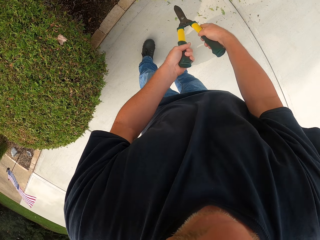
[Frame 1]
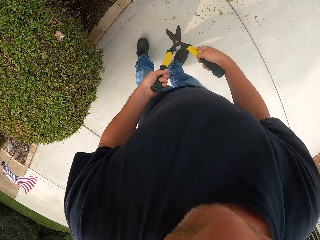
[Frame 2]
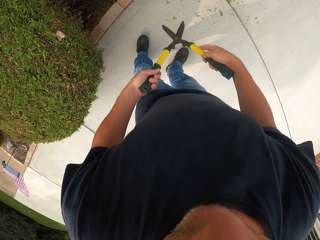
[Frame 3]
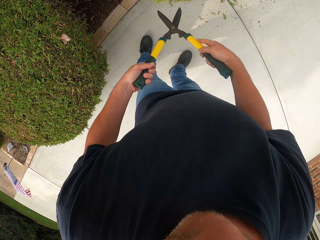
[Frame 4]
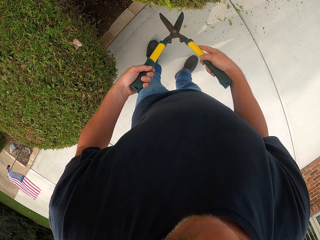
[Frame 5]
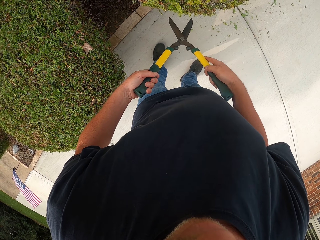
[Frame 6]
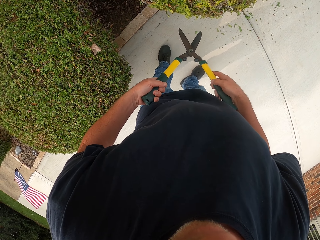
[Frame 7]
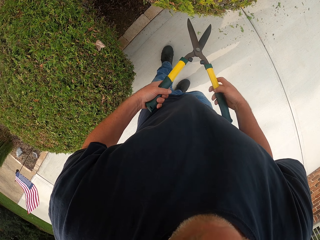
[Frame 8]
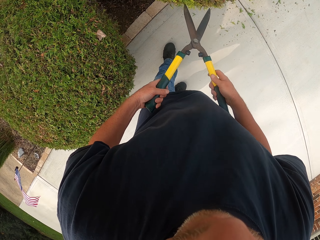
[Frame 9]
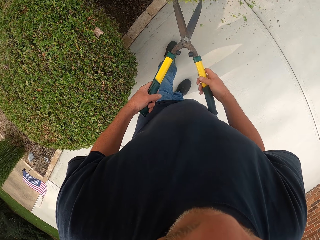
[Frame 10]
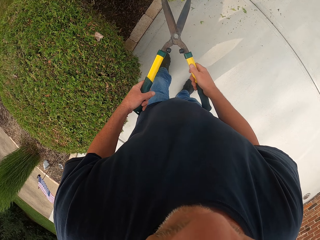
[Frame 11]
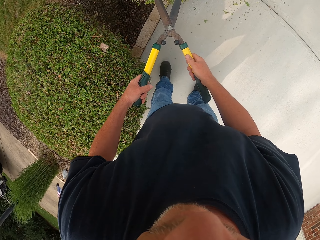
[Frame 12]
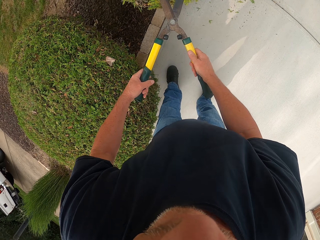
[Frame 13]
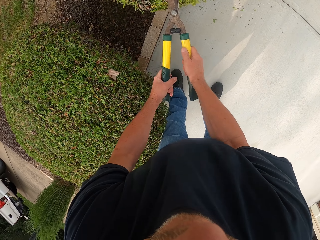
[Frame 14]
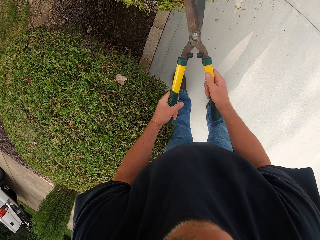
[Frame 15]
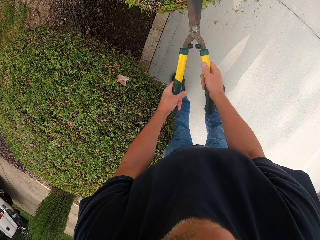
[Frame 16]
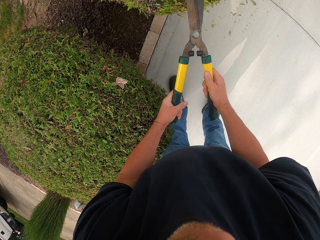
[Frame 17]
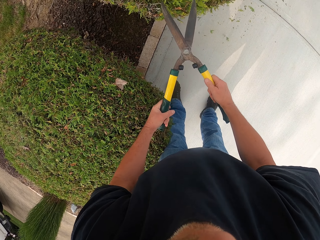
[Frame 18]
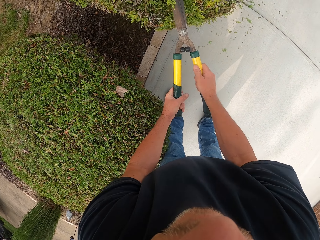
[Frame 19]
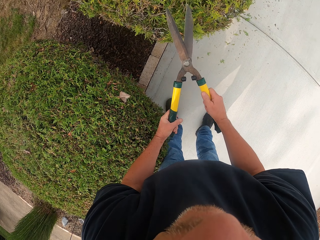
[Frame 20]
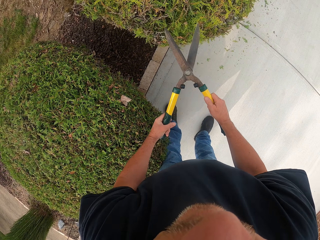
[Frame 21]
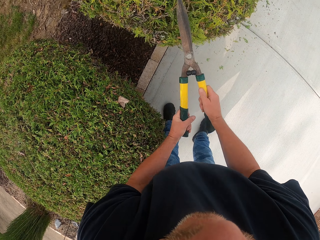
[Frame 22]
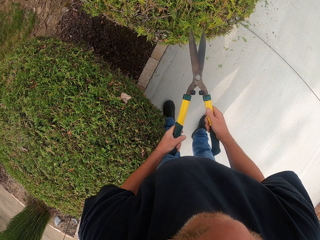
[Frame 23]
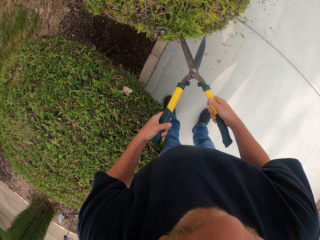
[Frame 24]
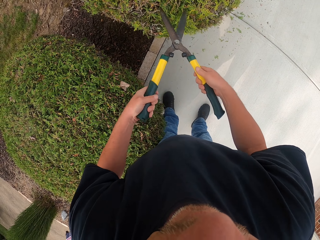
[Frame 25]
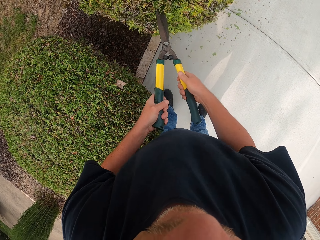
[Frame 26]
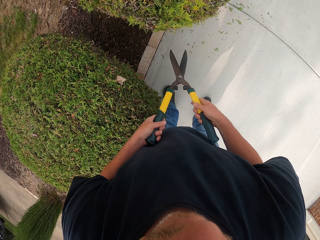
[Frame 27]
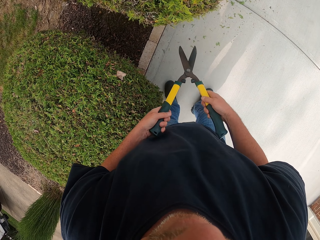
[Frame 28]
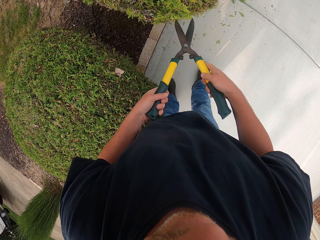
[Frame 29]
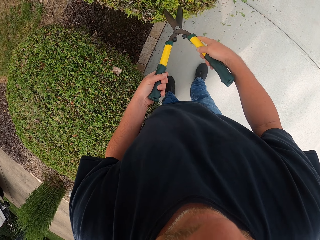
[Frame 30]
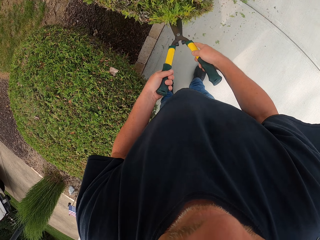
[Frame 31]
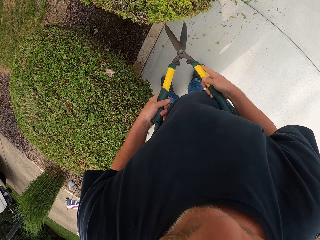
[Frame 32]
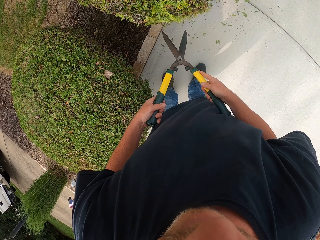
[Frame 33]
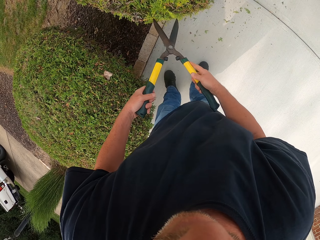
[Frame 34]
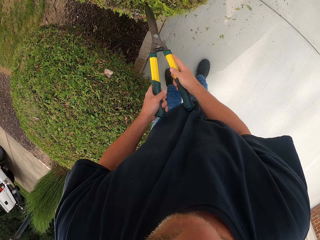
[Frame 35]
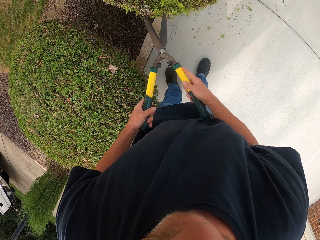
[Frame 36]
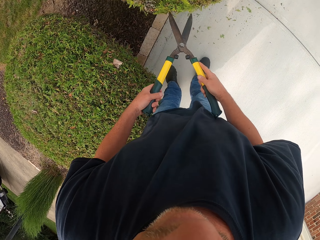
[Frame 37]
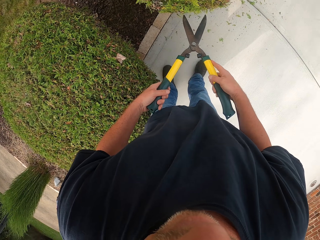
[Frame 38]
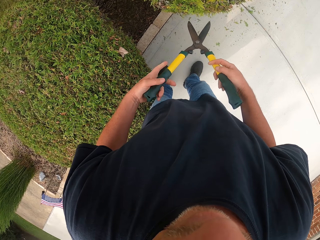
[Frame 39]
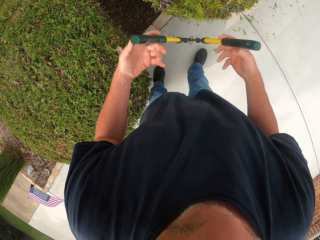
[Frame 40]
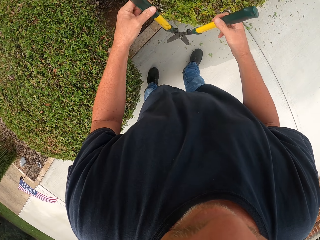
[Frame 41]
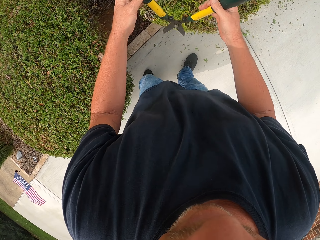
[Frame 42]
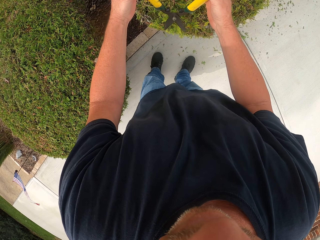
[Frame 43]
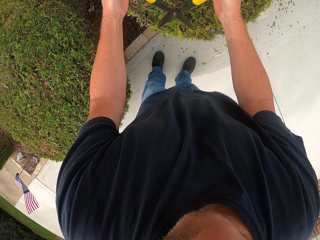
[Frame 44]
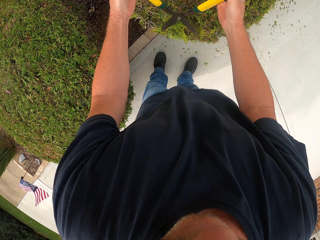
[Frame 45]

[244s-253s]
The camera wearer holds the garden shears. They trim the shrub.

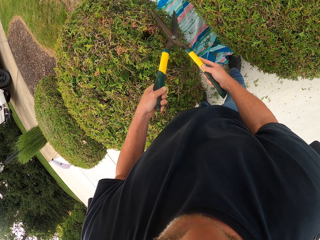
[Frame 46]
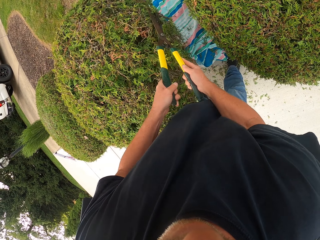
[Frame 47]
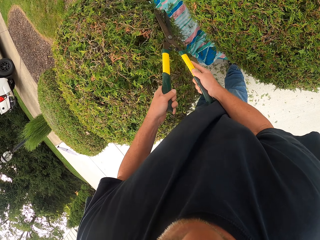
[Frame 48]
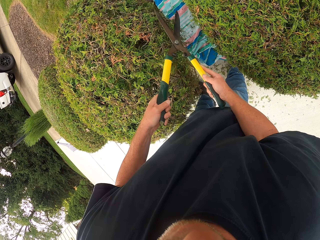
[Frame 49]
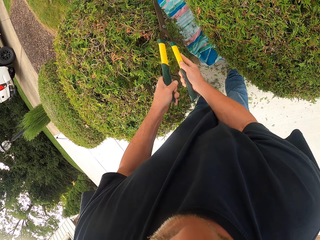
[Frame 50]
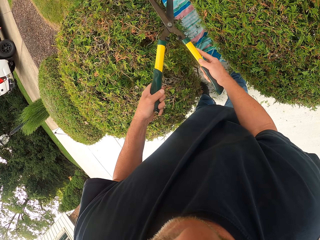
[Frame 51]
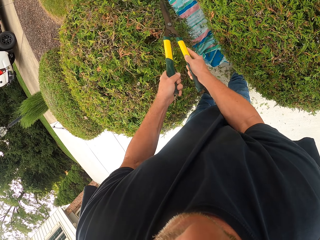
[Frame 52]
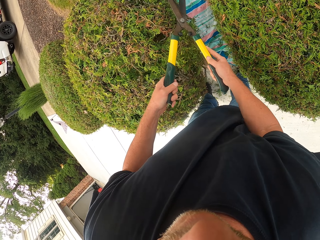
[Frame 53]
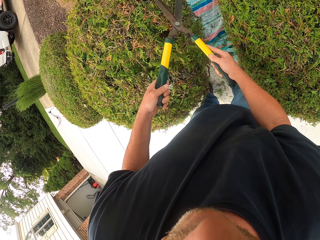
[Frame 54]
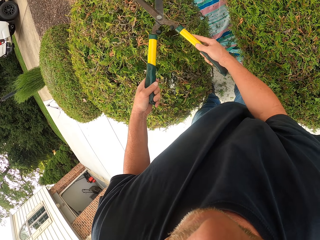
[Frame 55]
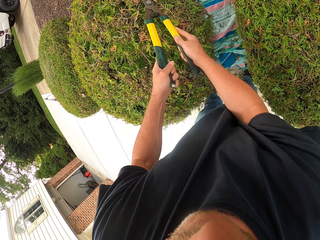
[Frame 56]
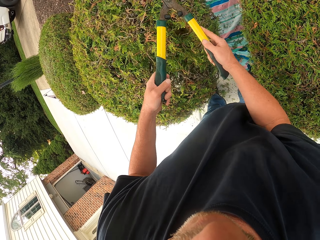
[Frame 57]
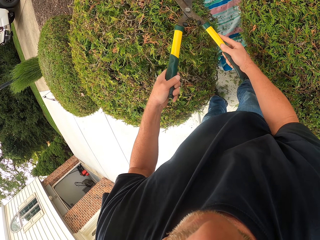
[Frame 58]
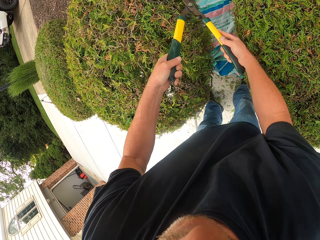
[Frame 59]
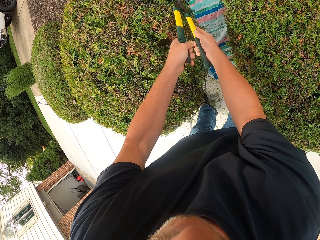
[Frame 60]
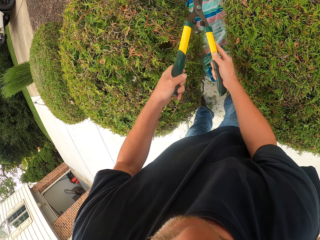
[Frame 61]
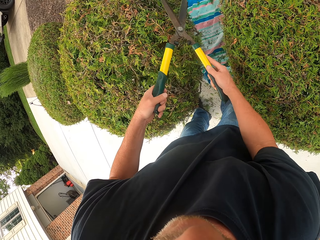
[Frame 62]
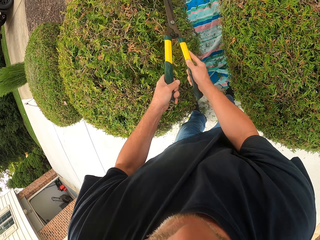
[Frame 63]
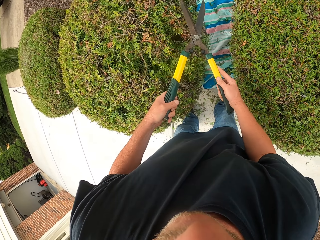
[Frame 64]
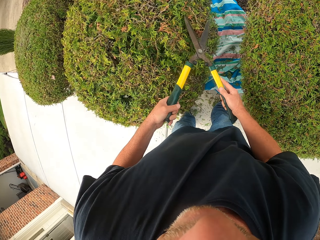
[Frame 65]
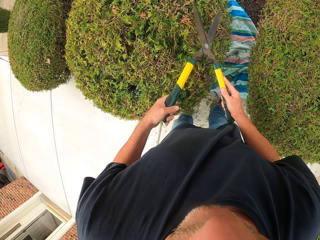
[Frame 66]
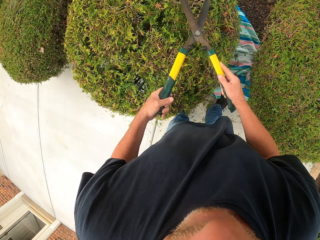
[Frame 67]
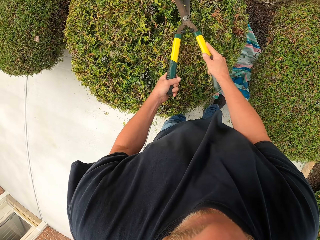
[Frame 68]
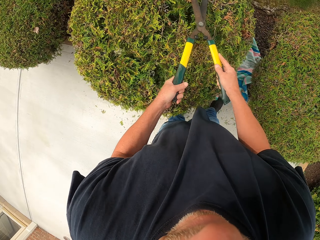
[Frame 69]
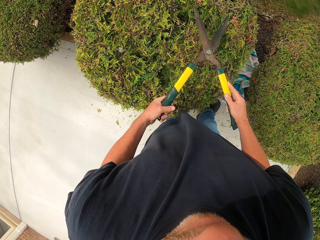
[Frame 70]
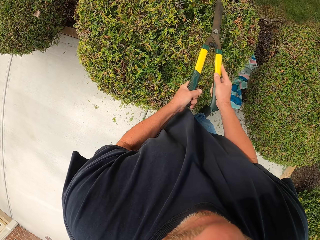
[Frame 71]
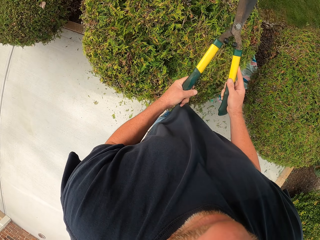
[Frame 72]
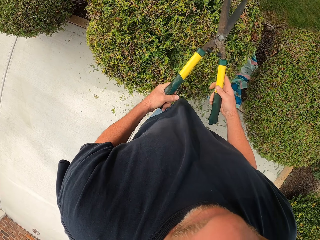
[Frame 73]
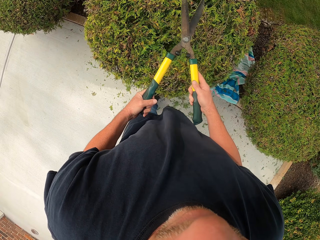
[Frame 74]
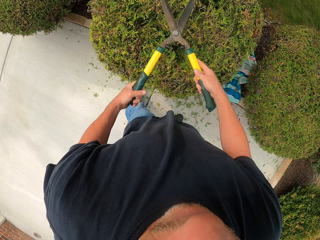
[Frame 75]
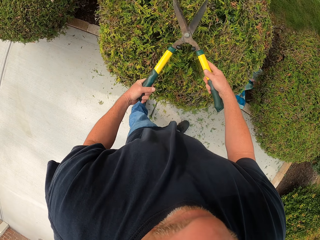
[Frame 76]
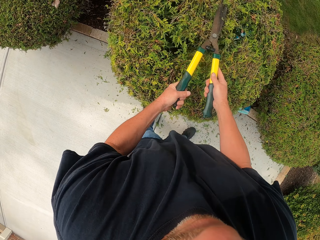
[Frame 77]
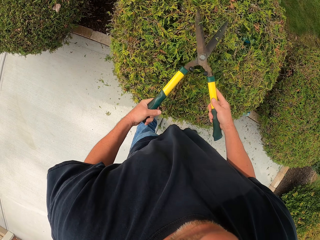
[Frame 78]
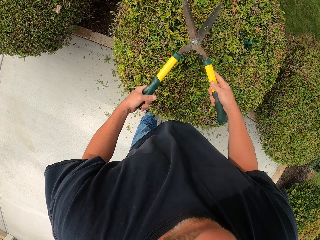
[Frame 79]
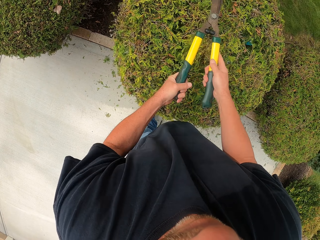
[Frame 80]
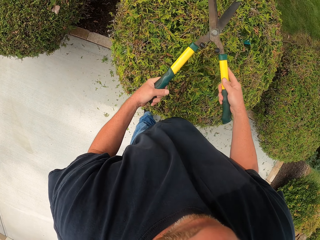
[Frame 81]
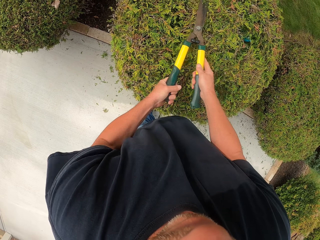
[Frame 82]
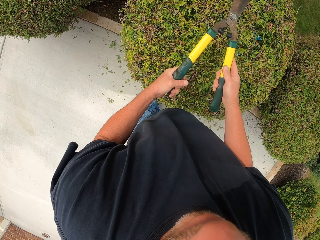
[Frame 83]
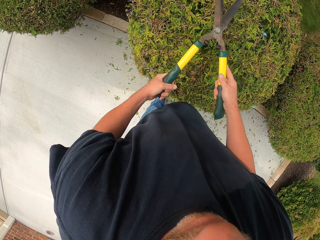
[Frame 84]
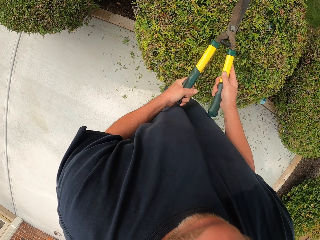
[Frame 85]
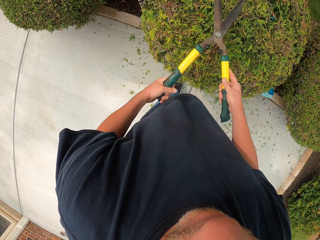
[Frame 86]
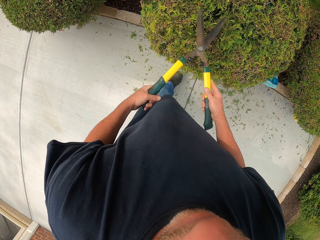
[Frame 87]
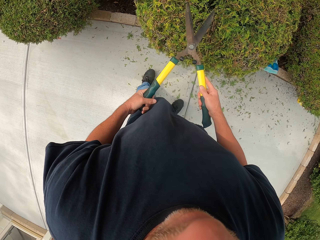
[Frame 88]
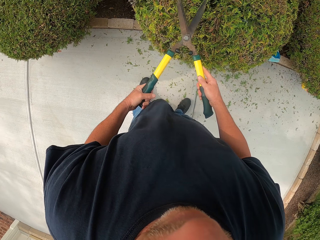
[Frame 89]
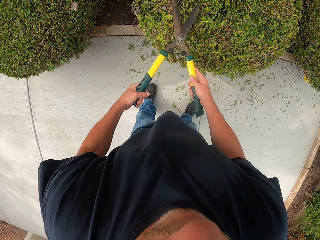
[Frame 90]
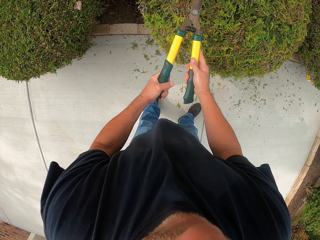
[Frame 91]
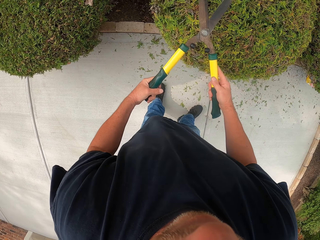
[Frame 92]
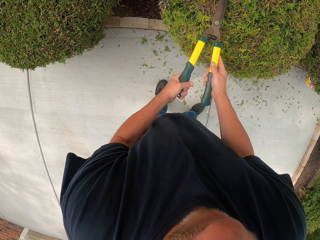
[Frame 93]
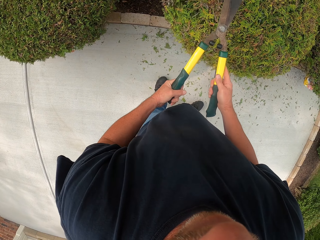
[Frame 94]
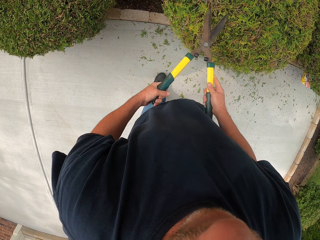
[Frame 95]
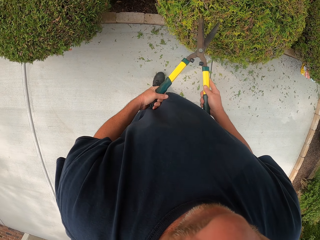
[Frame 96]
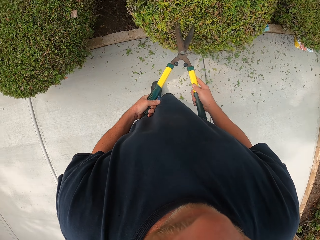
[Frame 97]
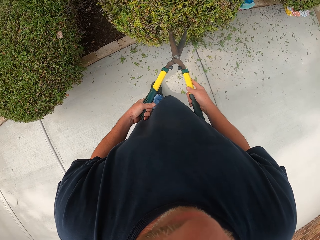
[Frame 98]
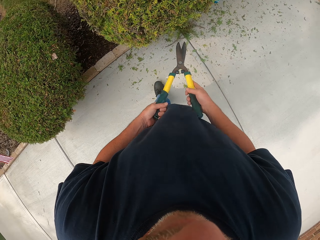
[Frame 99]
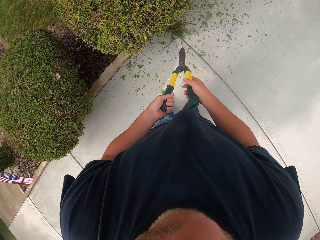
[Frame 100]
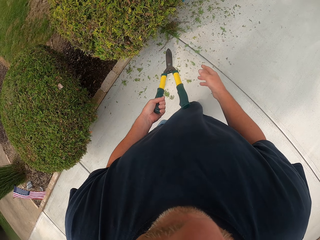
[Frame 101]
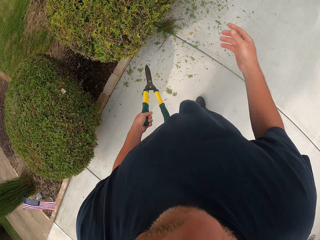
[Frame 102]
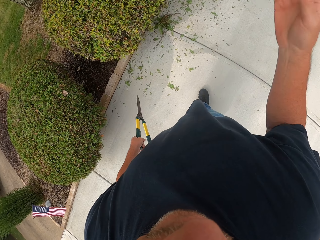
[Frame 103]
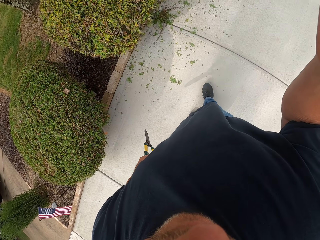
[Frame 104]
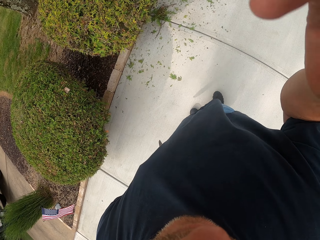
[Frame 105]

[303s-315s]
The camera wearer moves forward. They prune using the pruner. They move backwards. They prune using the pruner. They move backwards. They prune using the pruner. They hold the pruner, the gardening shears, with the left hand.
